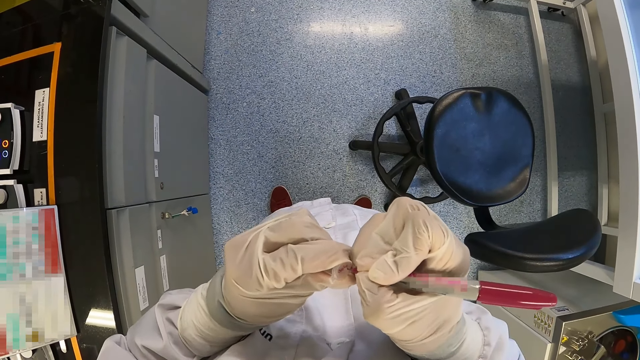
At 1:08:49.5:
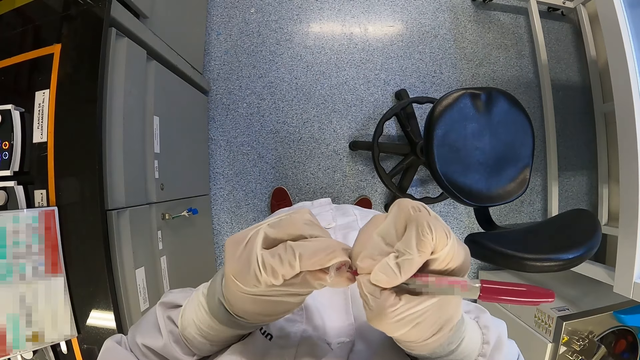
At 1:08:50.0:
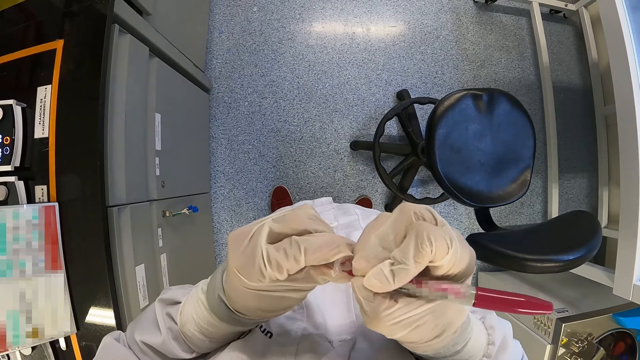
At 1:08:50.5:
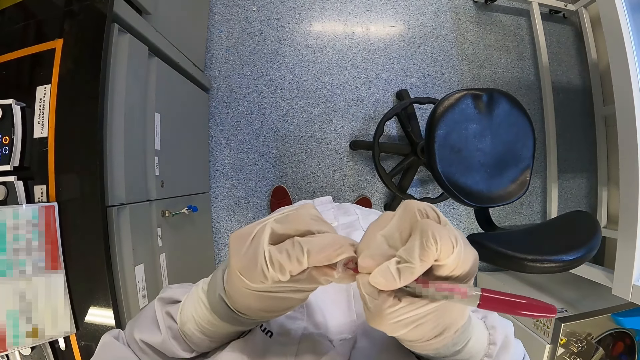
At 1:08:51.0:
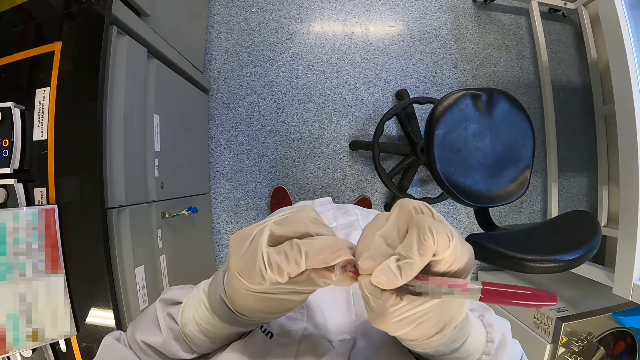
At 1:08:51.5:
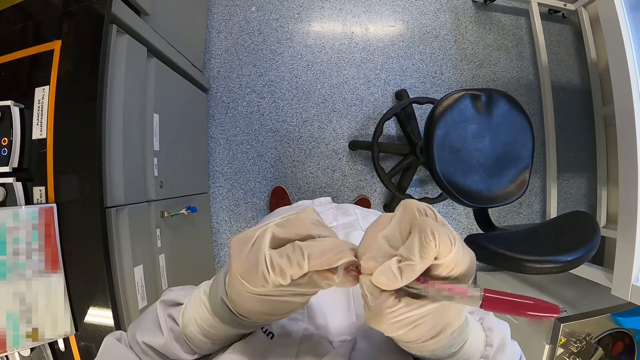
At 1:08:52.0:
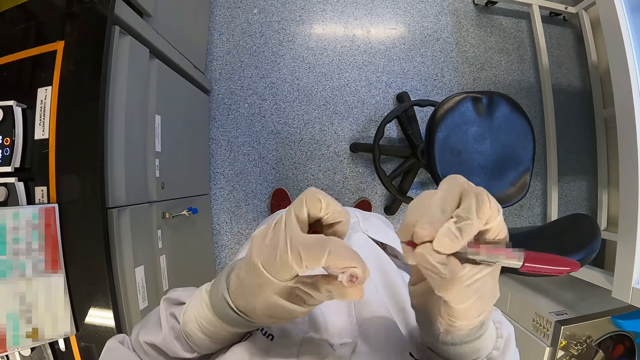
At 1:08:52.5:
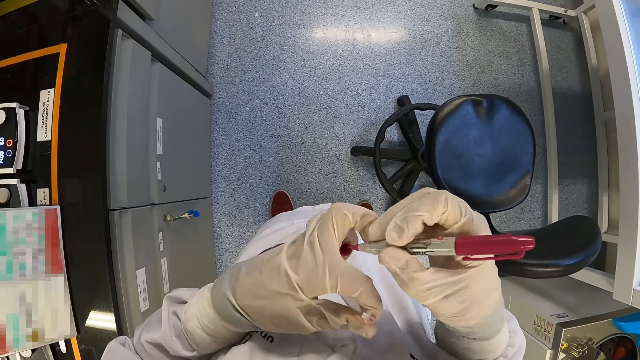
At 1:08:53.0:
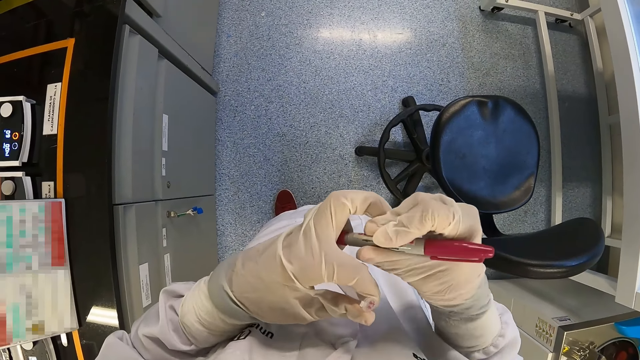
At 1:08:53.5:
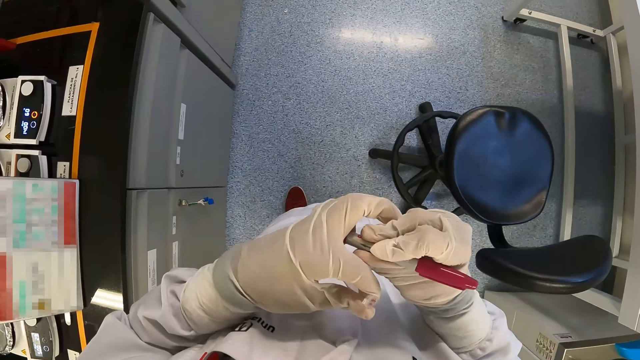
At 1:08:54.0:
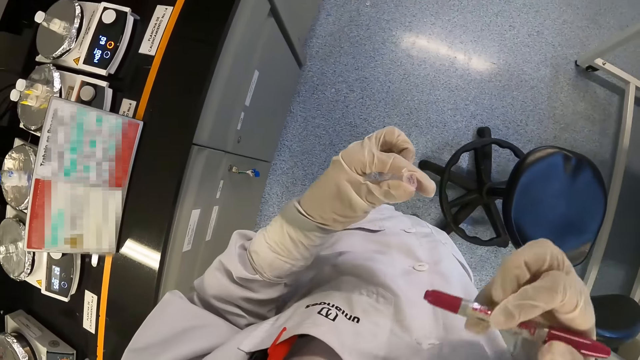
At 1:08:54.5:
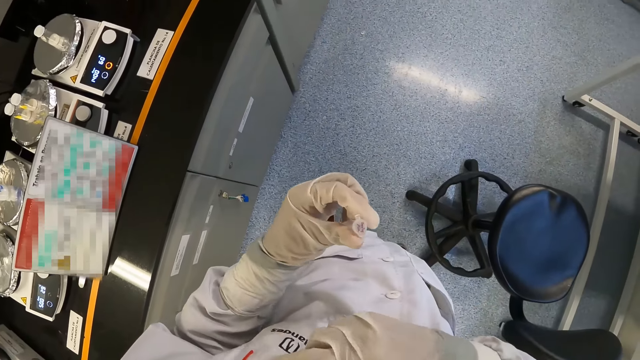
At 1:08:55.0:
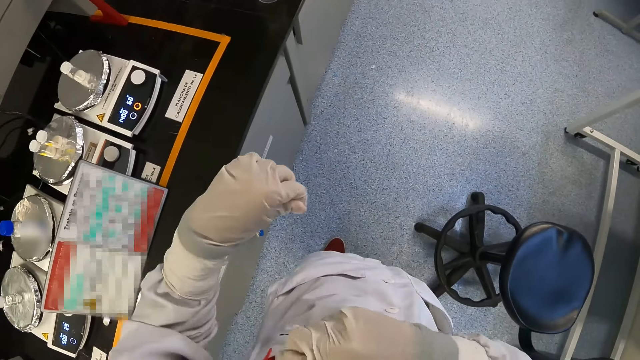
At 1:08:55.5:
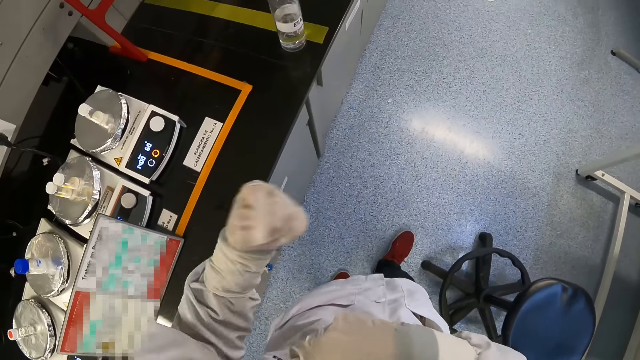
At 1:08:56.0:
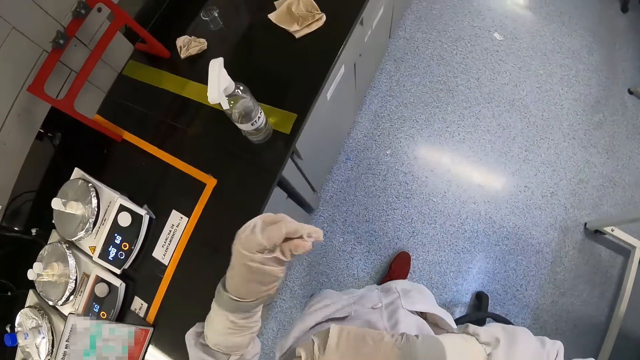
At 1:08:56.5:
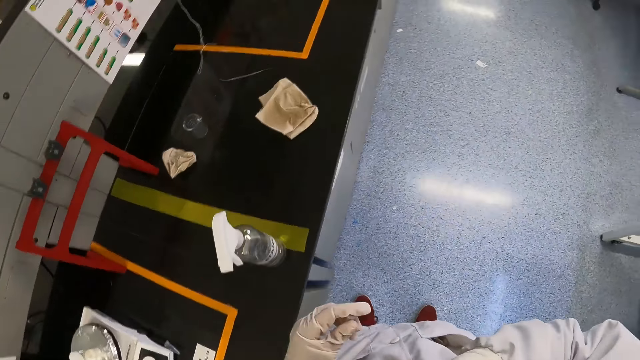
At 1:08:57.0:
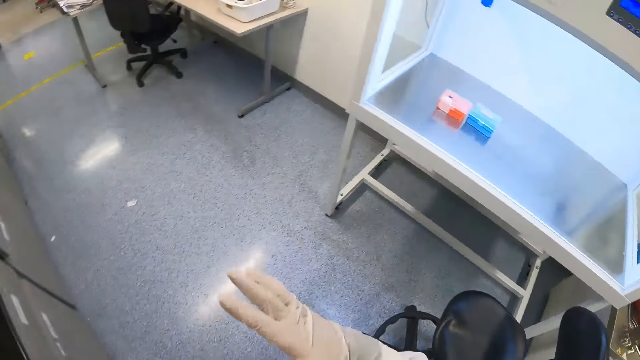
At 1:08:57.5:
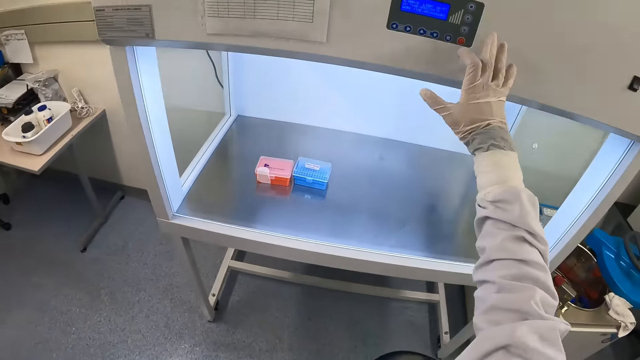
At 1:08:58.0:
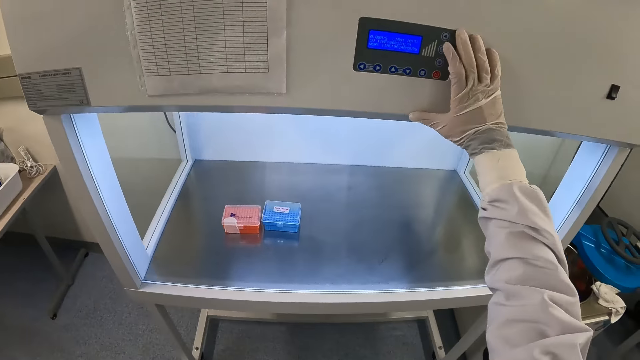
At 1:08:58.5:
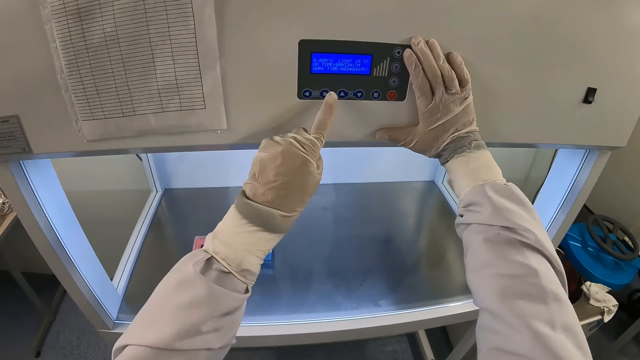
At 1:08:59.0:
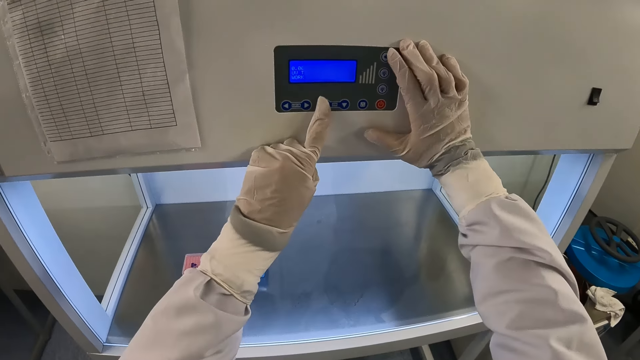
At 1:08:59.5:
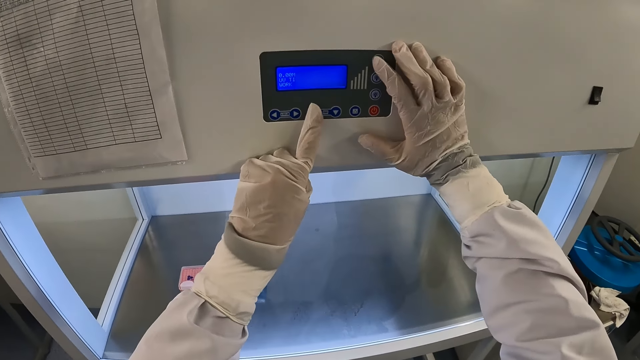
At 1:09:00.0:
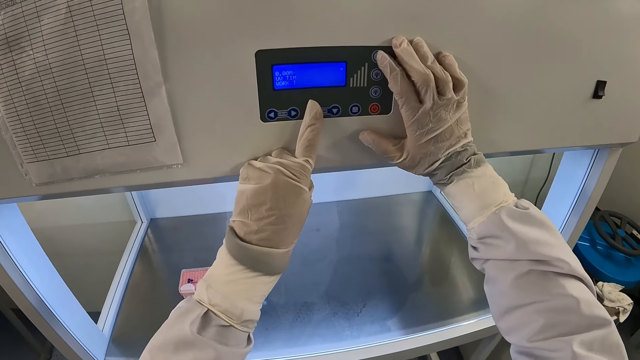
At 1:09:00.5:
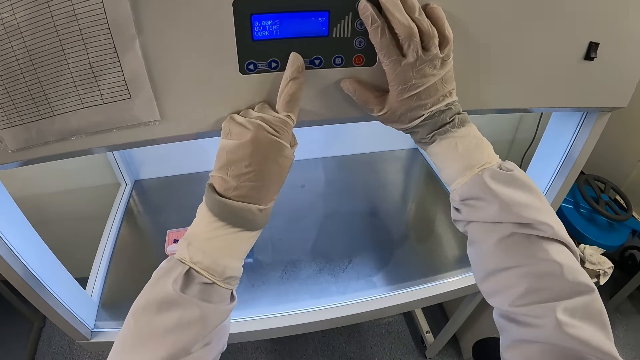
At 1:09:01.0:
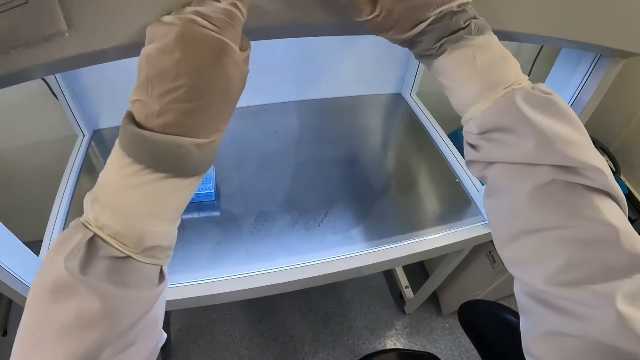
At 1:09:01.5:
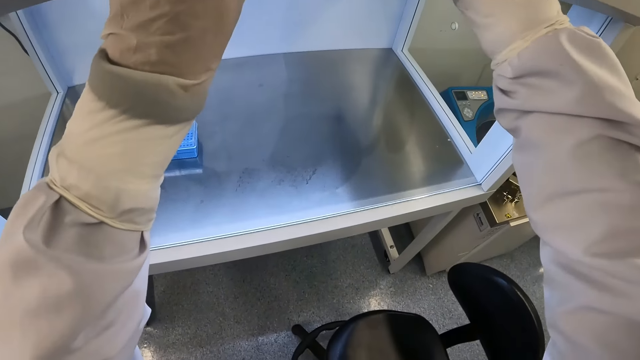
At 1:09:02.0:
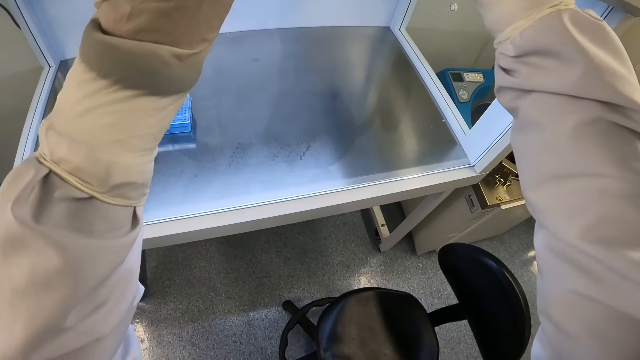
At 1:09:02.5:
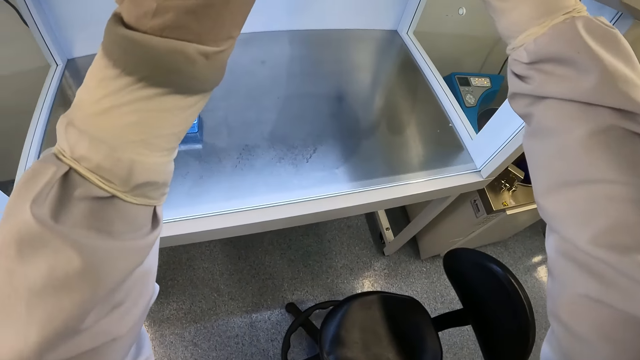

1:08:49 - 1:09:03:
The camera wearer covers the pen in his gloved right hand with the pen lid in his gloved left hand. He puts the pen in his lab coat breast pocket with his gloved right hand. He shakes the specimen container in his gloved left hand. He operates the autoclave with his gloved right hand. He operates the autoclave with his gloved hands. He presses a button.

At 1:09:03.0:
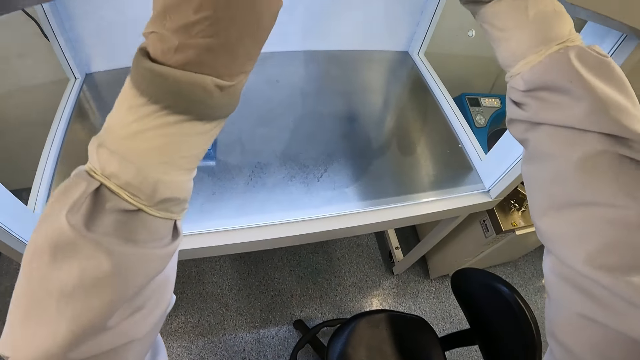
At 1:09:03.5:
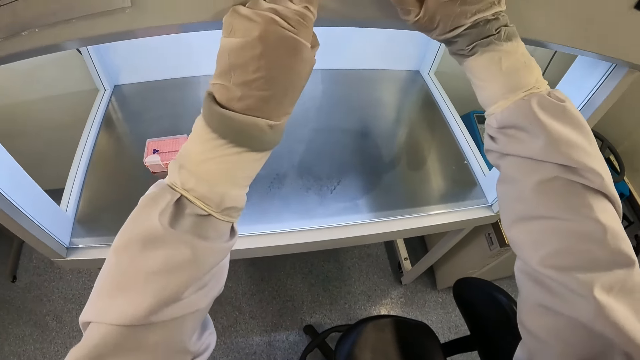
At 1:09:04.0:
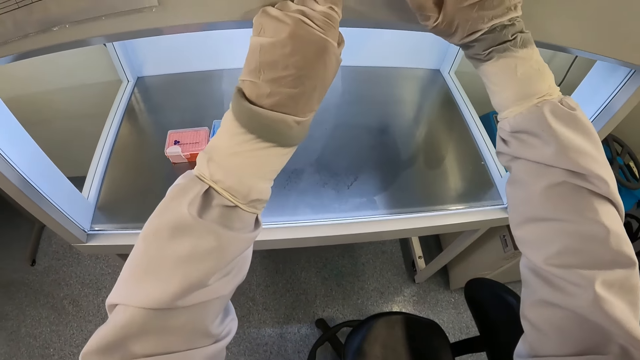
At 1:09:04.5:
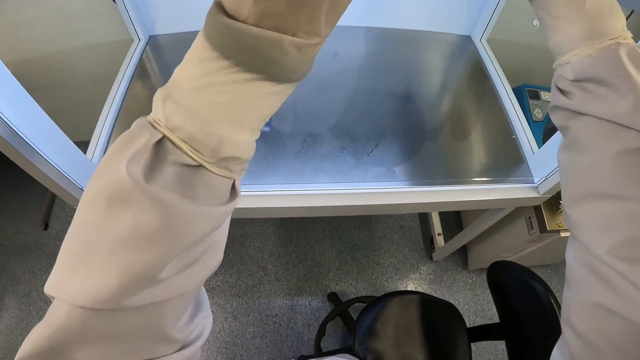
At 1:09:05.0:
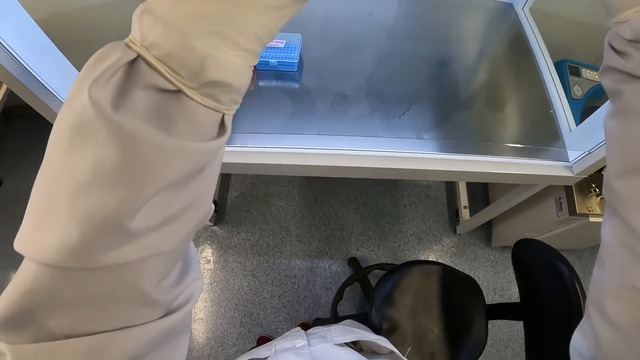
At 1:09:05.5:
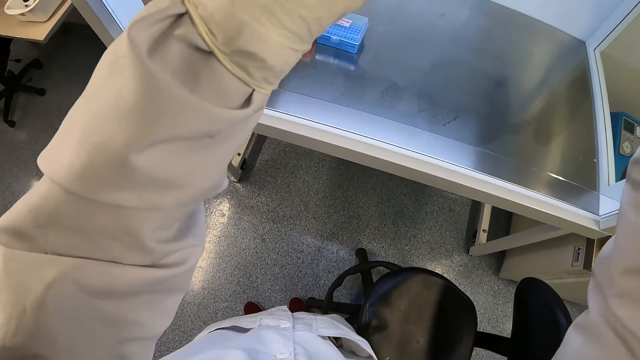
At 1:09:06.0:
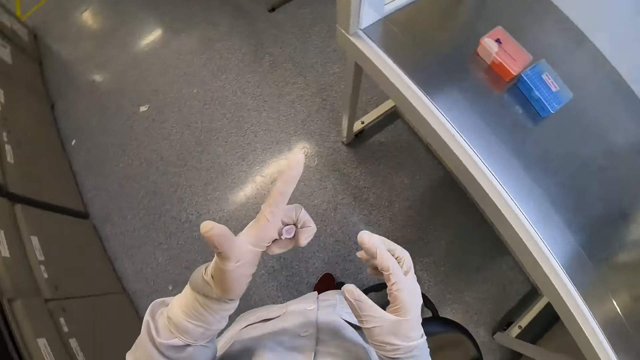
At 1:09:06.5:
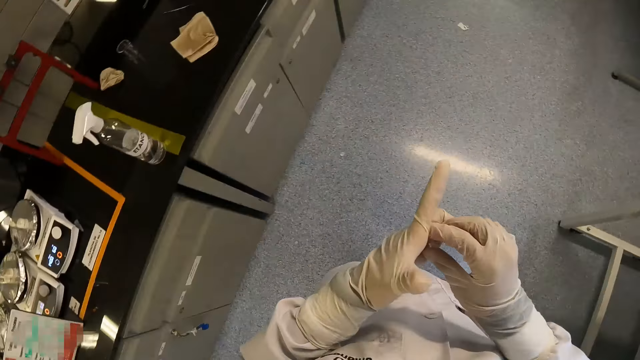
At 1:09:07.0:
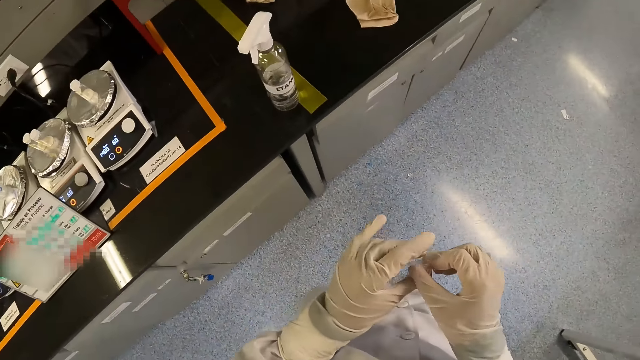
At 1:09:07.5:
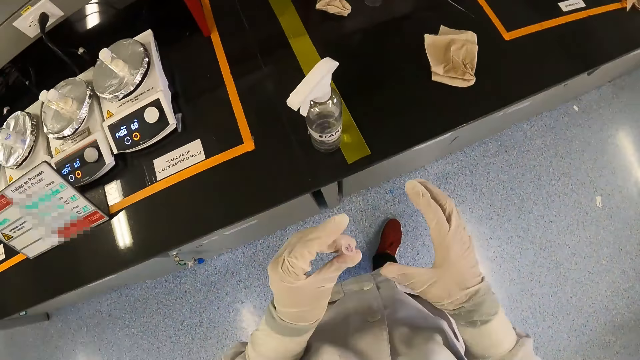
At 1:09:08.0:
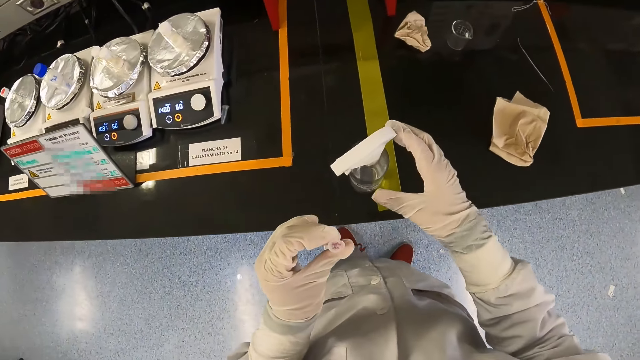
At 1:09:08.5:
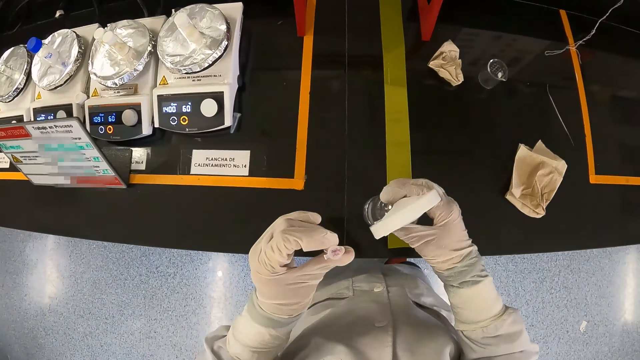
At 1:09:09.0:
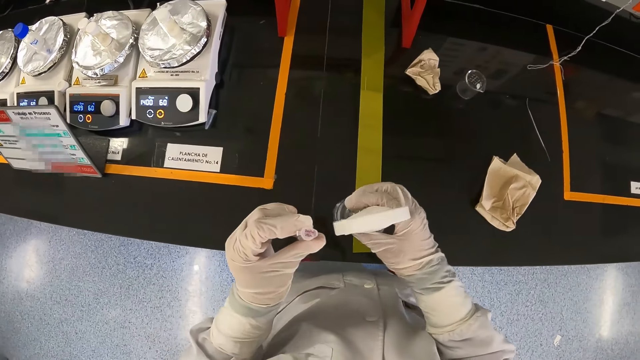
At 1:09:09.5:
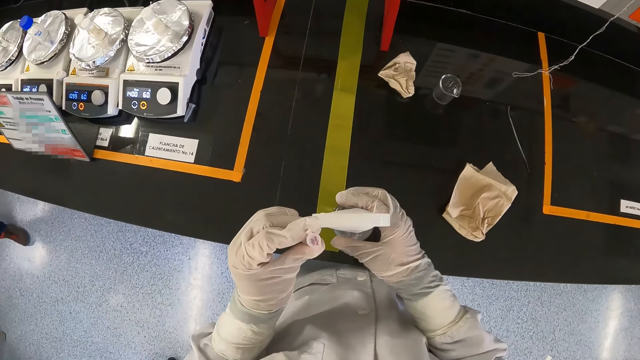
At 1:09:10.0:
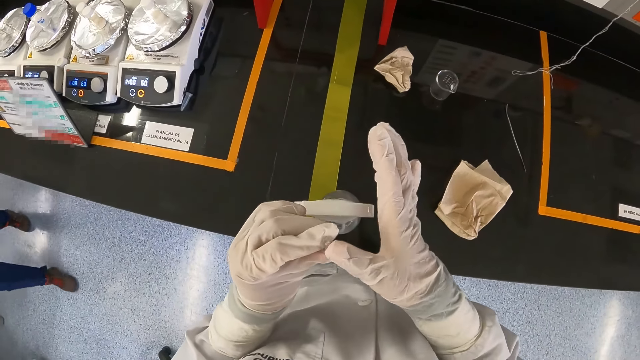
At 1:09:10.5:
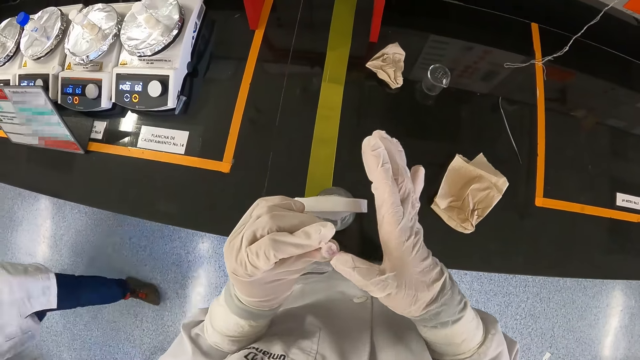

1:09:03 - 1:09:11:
The camera wearer removes the specimen container or syringe cap from his gloved left hand with his gloved right hand. He passes the specimen container in his gloved right hand to his gloved left hand. He touches a sanitizer on the cabinet with his gloved right hand. He touches the specimen container in his gloved left hand with his gloved right hand. He rubs the top of the syringe cap.
